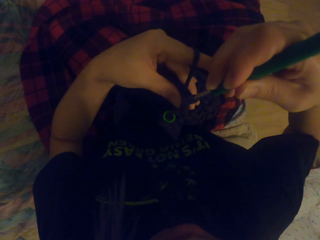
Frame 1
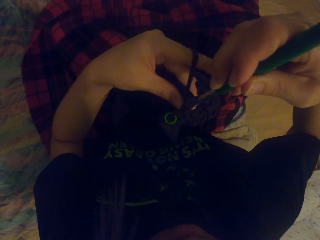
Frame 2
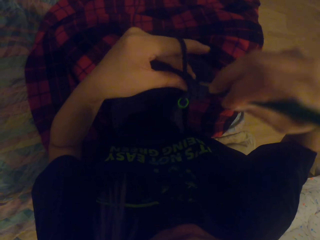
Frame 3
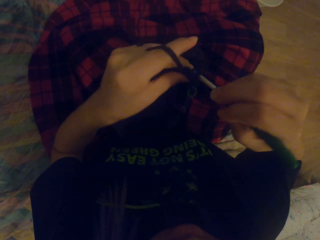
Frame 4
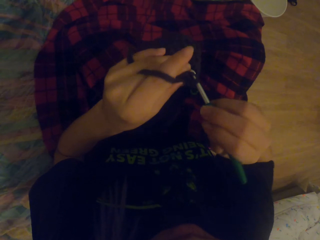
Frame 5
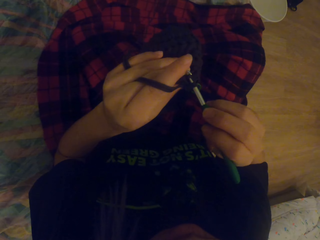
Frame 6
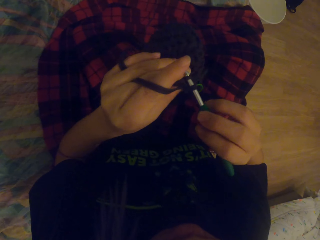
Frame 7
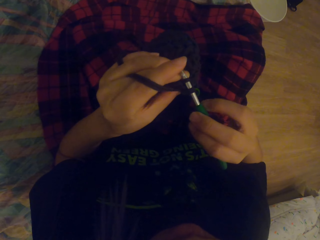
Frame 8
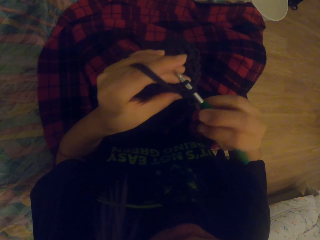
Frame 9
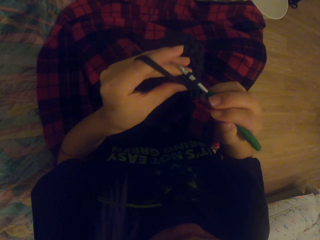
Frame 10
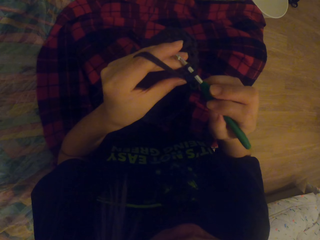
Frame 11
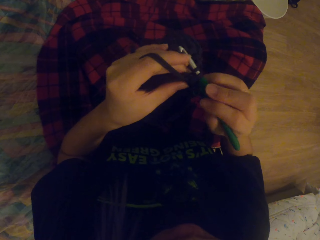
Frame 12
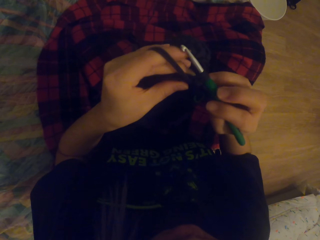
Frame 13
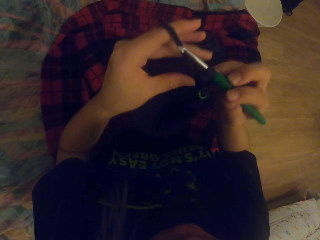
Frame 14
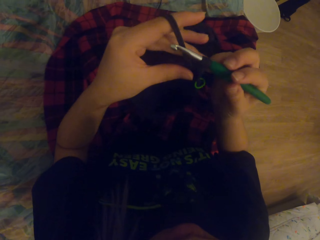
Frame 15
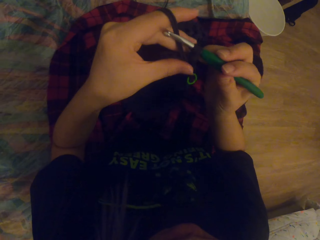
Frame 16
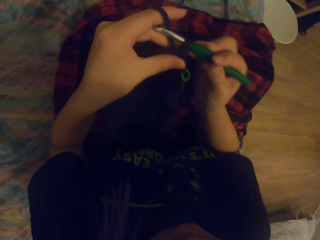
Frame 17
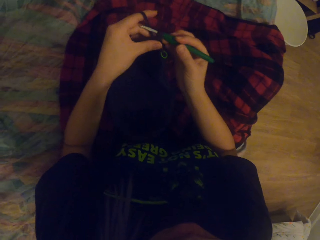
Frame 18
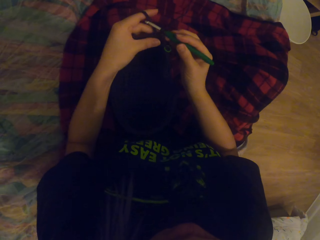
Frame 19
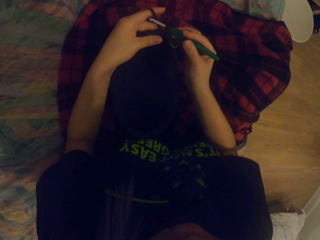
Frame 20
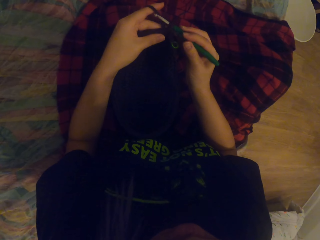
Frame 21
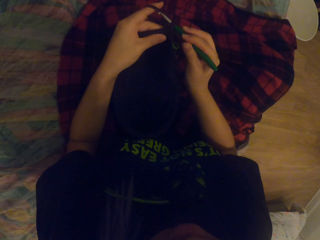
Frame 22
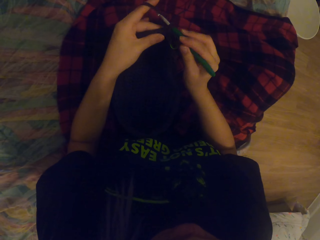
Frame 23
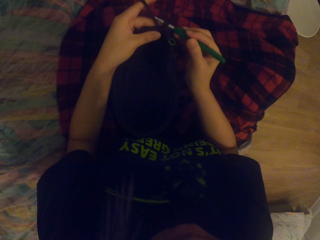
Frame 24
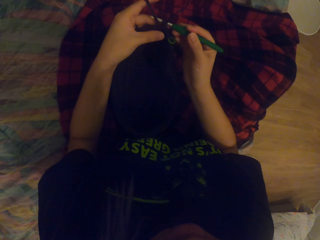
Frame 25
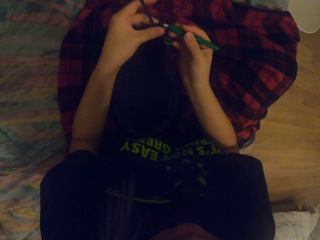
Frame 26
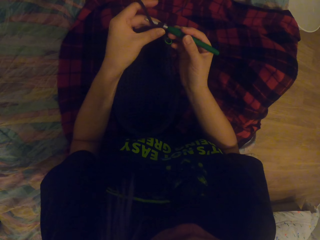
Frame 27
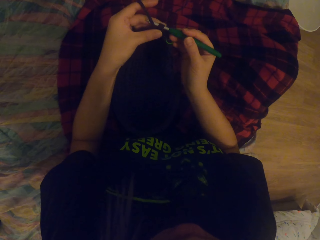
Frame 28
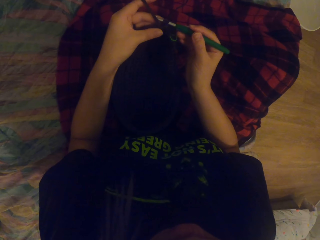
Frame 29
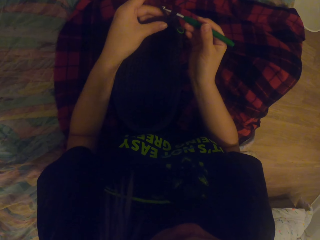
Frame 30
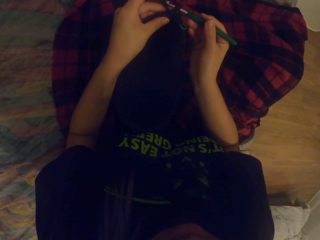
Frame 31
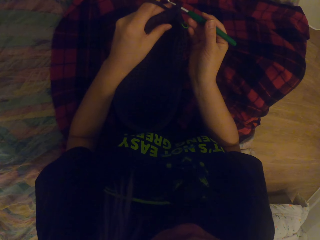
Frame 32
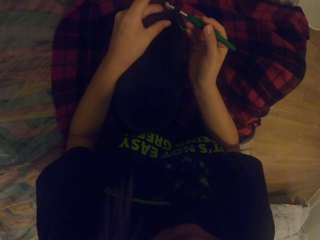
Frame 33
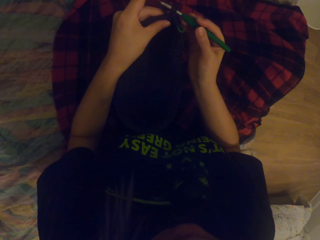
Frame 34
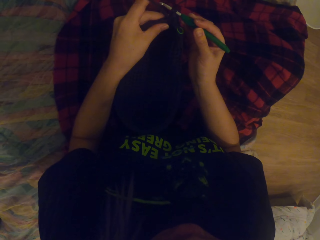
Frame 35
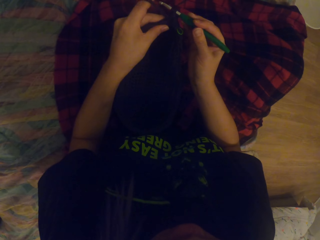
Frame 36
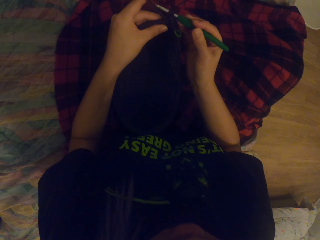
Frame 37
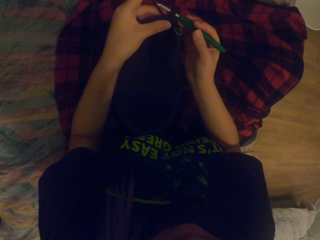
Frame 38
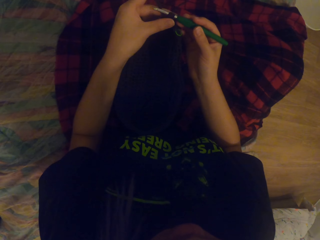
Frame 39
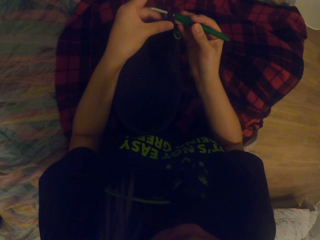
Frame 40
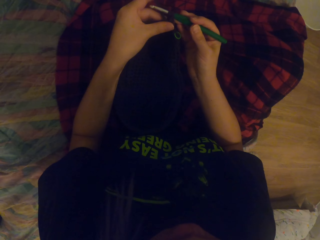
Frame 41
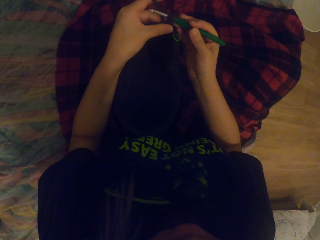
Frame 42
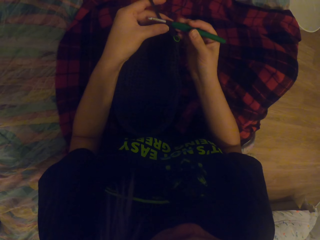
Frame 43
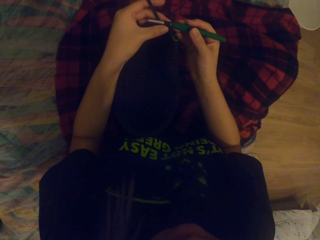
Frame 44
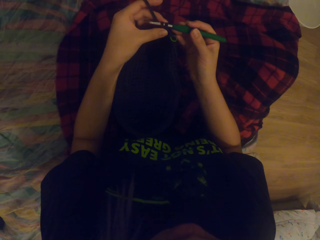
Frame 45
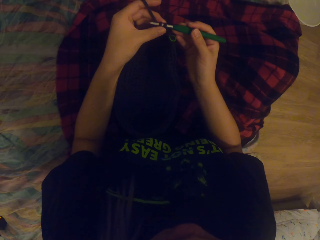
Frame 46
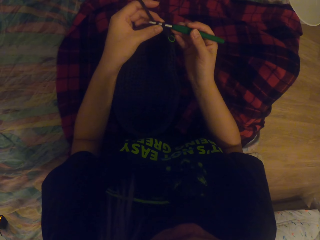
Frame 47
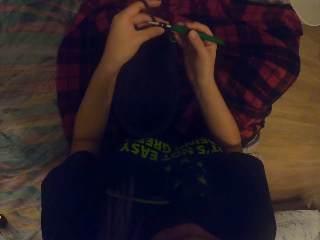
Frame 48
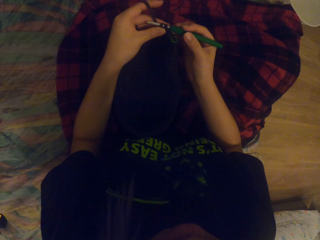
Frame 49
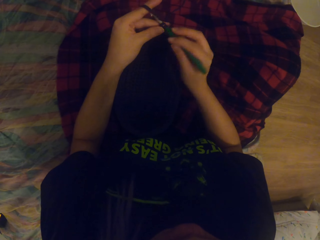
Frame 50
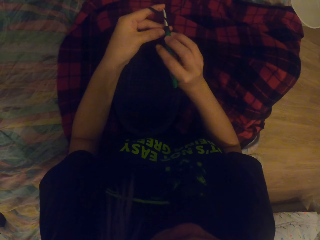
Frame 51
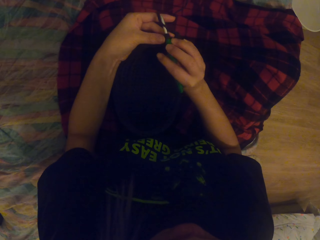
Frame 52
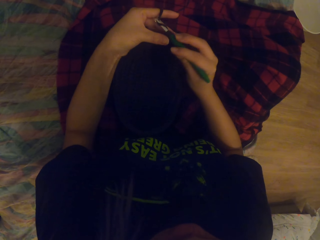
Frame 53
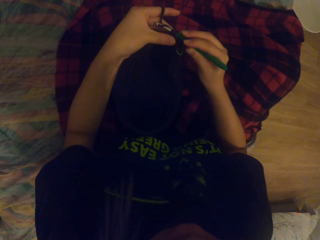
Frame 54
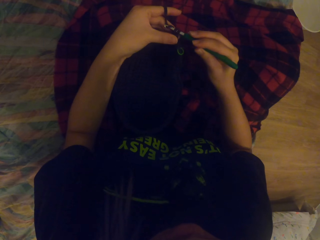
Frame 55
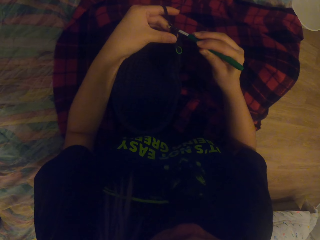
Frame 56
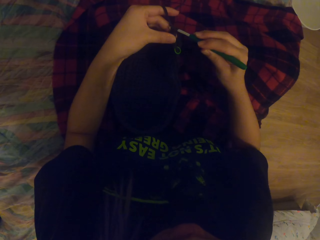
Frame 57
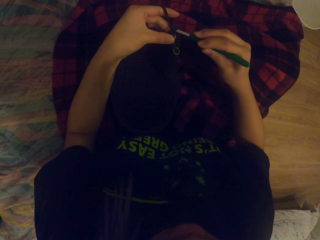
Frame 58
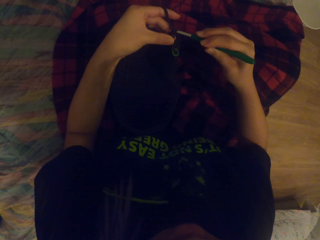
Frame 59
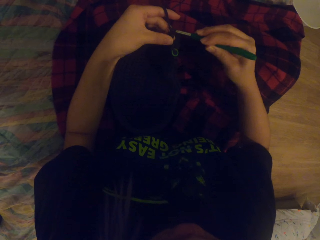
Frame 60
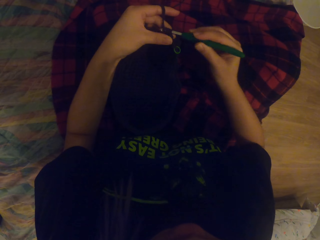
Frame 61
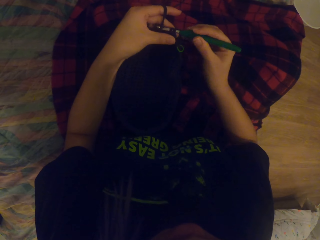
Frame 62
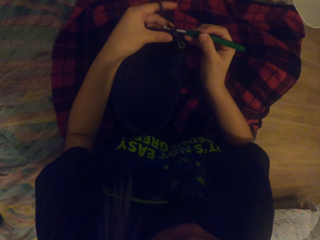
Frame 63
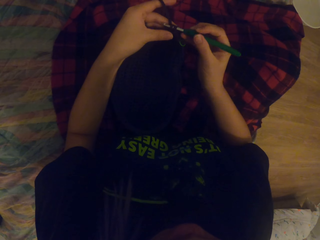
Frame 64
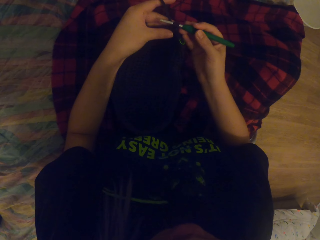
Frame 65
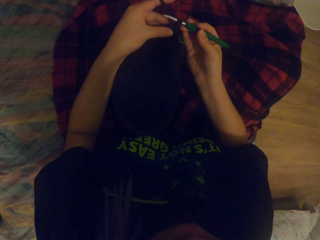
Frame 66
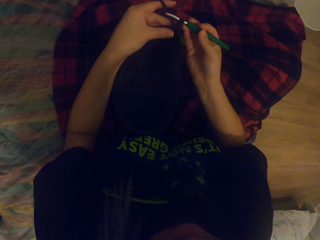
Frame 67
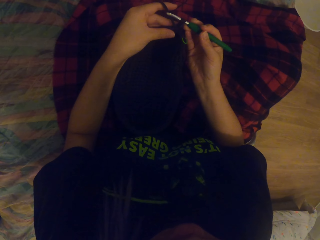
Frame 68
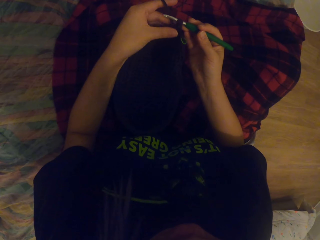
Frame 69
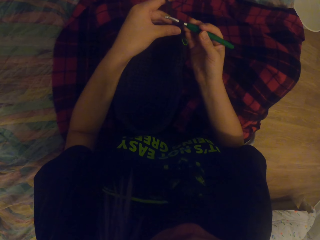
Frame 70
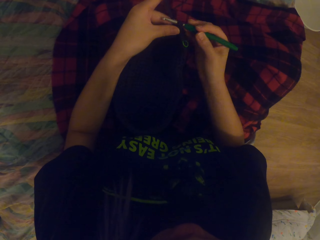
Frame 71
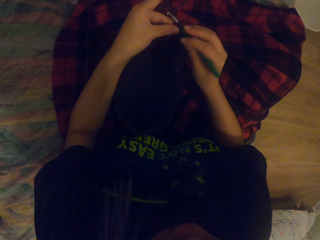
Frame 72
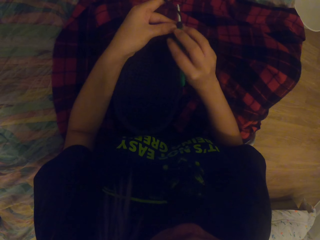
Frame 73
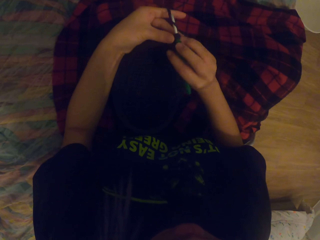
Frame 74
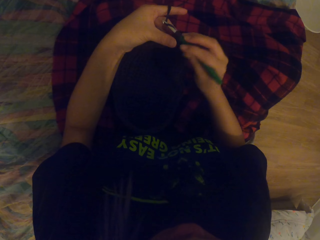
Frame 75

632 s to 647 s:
The camera wearer moves the fabric. They touch the fabric. They move the needle. They touch the fabric. They knit the fabric with the needle.

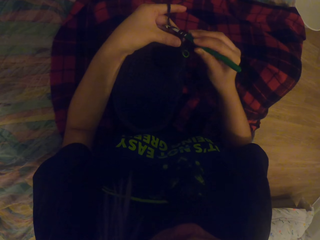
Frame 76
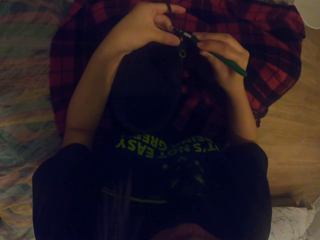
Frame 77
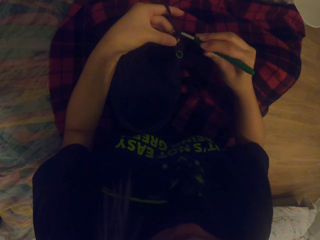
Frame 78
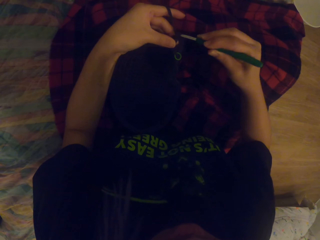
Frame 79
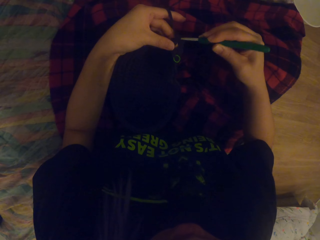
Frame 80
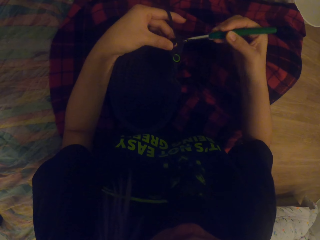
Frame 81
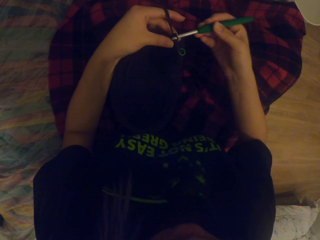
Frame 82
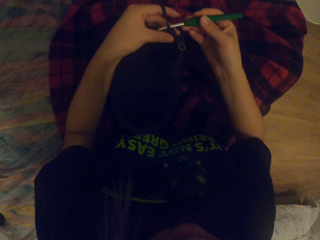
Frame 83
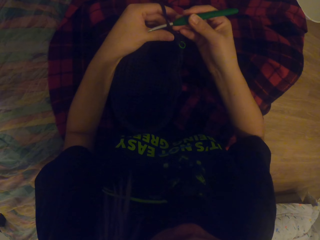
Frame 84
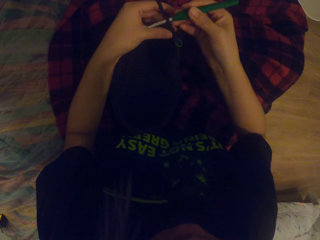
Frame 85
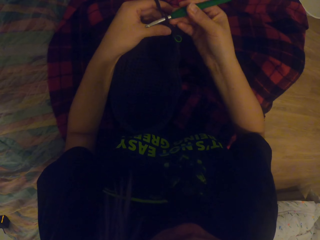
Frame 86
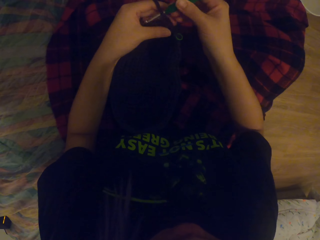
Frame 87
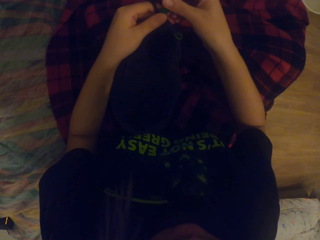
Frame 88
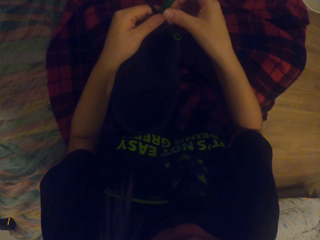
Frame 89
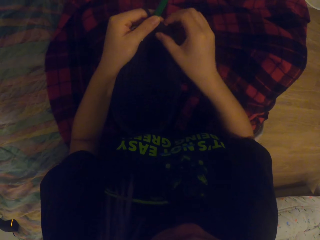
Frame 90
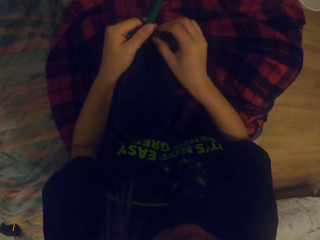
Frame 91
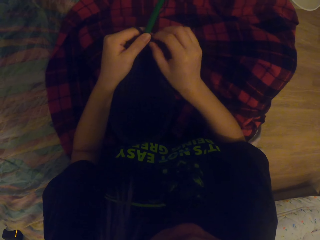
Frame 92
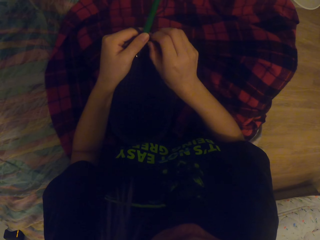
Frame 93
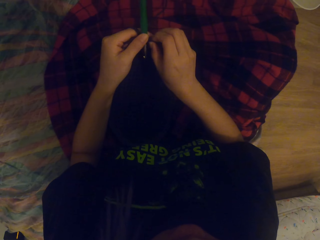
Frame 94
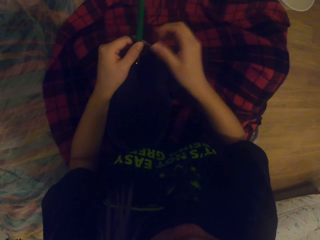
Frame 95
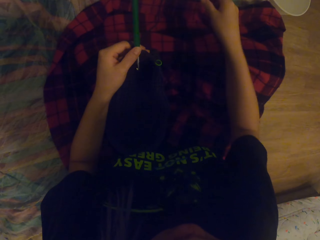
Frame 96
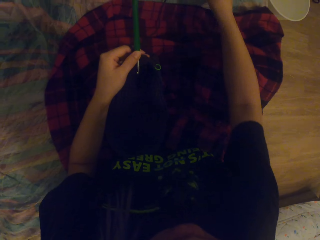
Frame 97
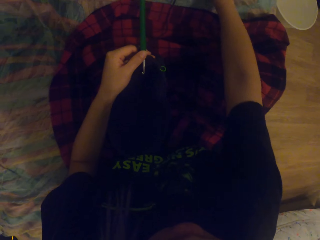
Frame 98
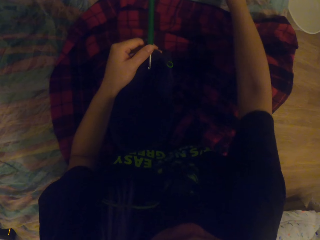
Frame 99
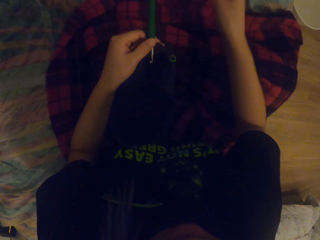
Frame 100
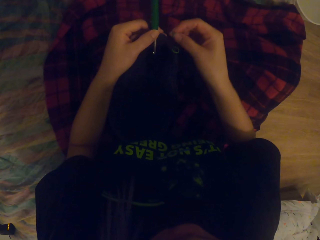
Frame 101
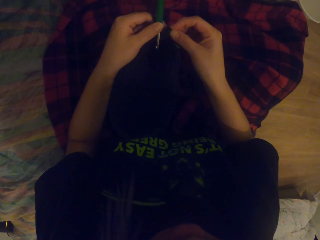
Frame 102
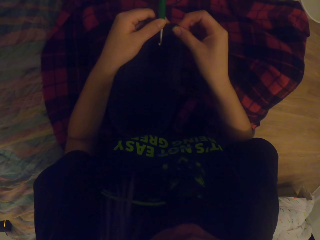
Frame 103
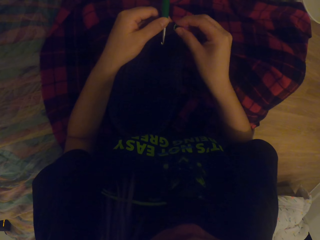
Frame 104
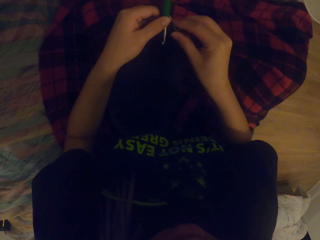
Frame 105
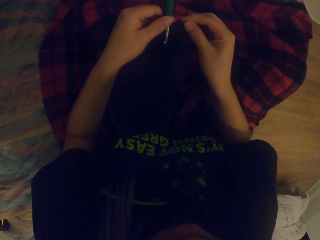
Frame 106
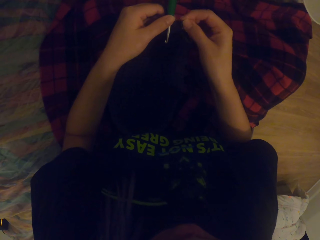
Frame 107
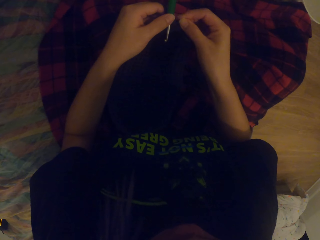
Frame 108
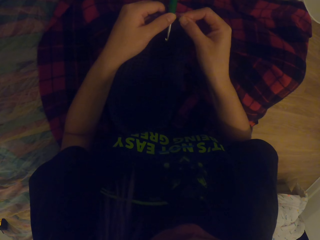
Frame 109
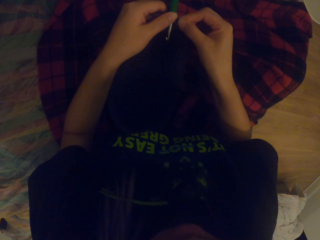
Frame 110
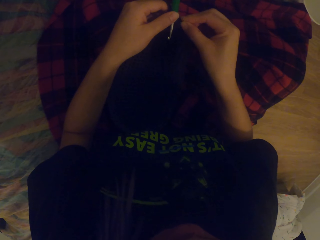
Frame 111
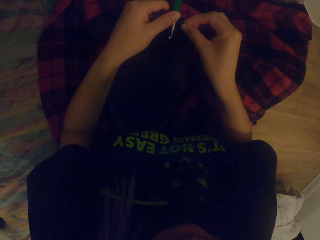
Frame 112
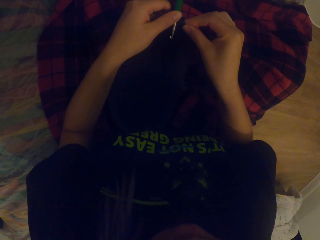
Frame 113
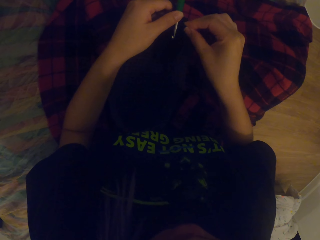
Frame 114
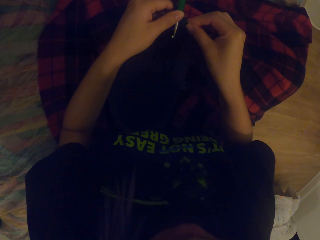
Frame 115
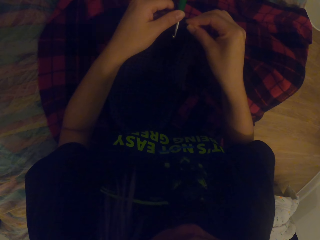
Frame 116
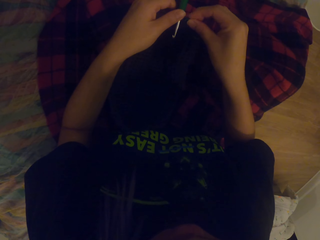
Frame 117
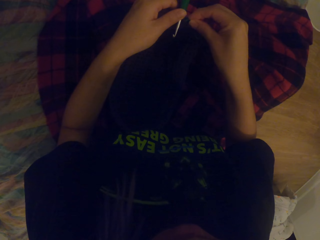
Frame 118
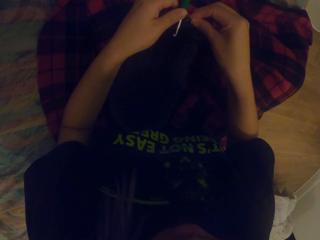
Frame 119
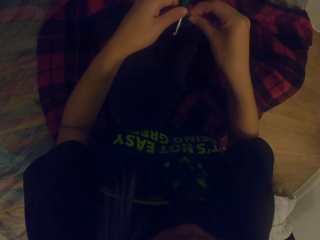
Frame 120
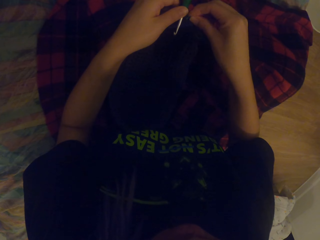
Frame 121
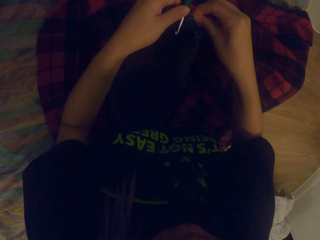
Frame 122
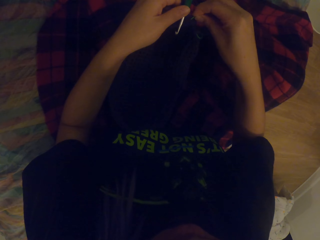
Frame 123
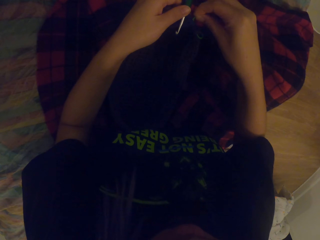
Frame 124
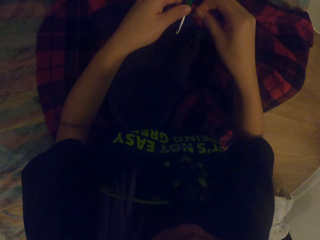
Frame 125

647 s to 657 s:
The camera wearer passes the needle to the left hand. They touch the fabric. They pick up the button. They hold something. They put the button on the fabric.
